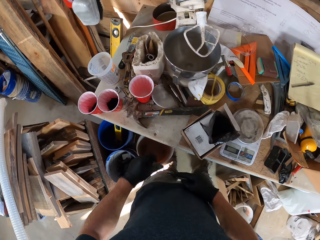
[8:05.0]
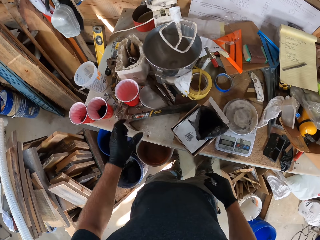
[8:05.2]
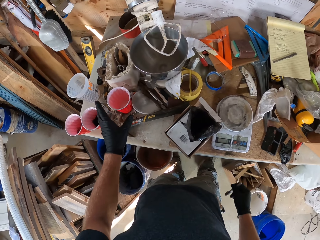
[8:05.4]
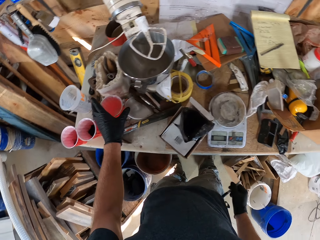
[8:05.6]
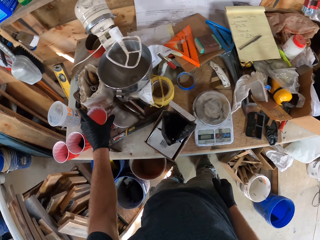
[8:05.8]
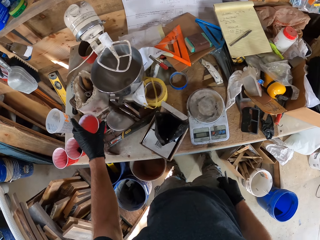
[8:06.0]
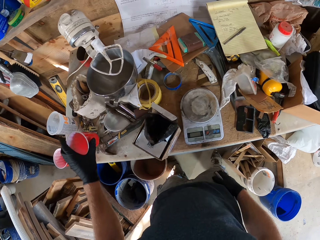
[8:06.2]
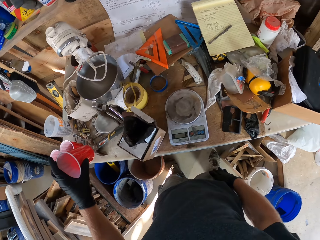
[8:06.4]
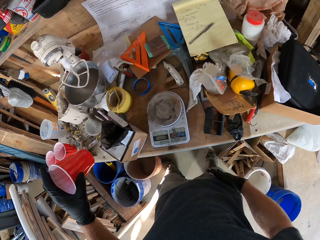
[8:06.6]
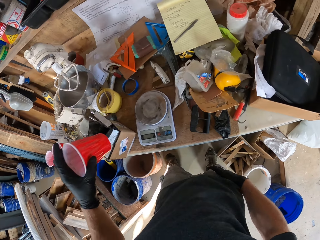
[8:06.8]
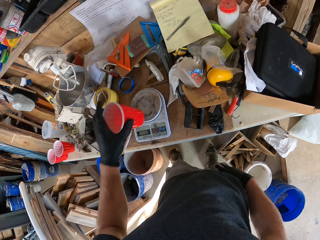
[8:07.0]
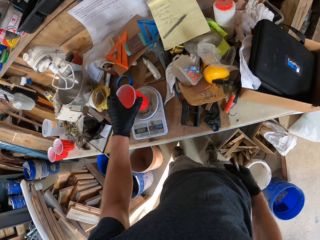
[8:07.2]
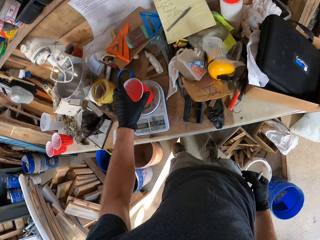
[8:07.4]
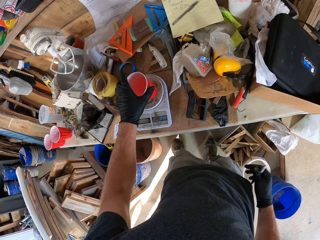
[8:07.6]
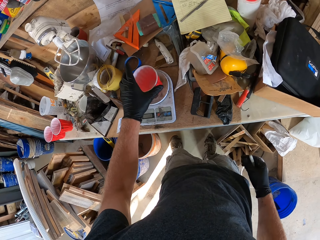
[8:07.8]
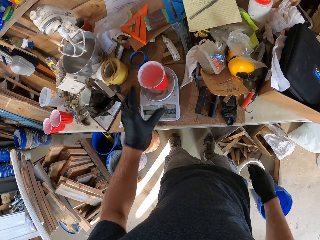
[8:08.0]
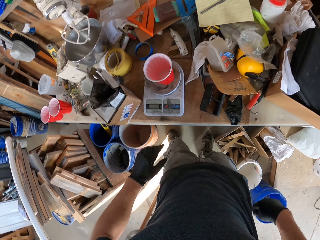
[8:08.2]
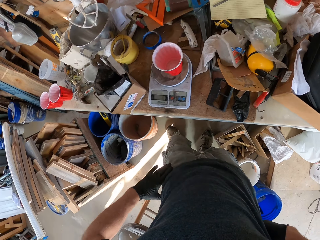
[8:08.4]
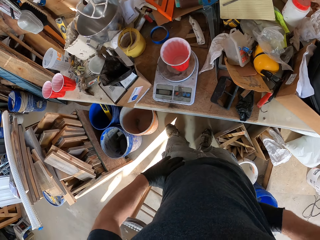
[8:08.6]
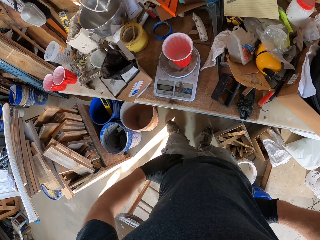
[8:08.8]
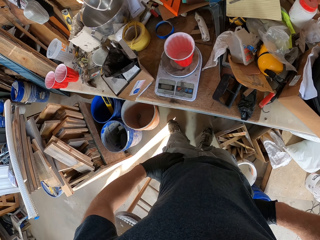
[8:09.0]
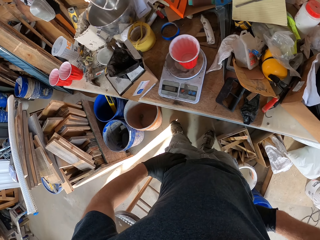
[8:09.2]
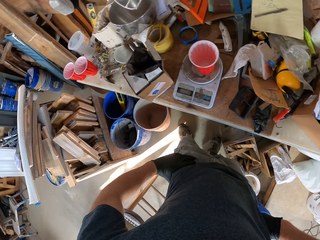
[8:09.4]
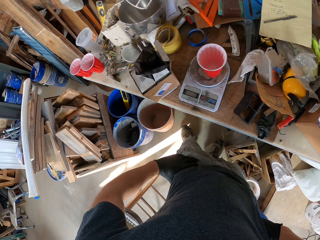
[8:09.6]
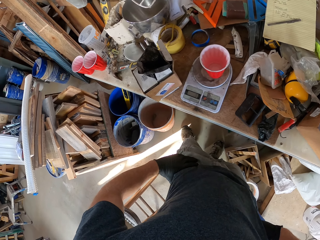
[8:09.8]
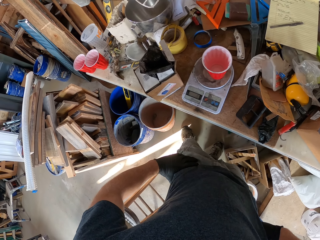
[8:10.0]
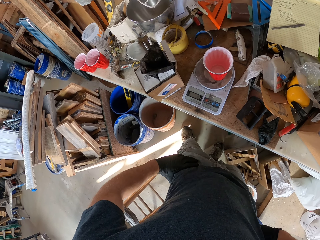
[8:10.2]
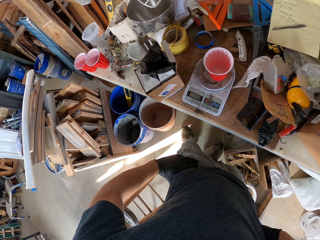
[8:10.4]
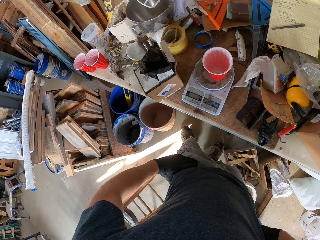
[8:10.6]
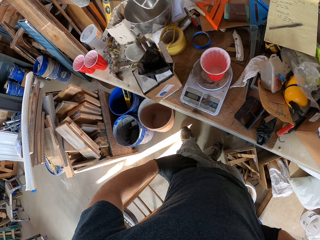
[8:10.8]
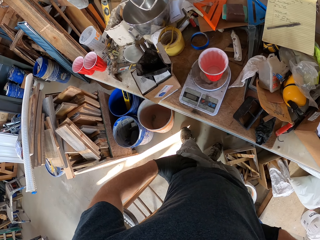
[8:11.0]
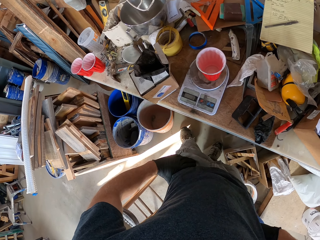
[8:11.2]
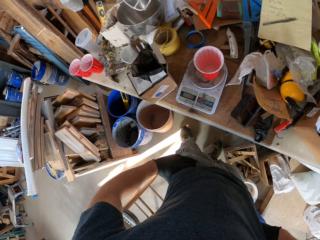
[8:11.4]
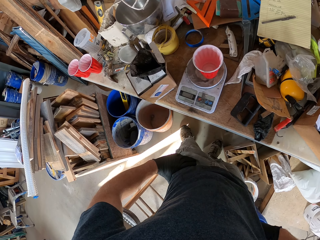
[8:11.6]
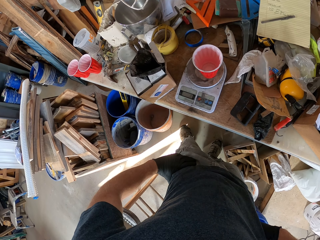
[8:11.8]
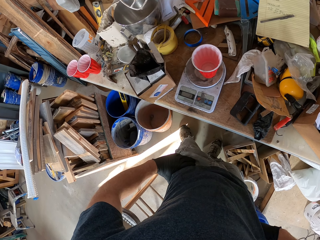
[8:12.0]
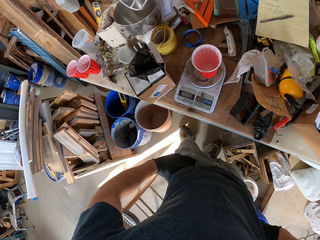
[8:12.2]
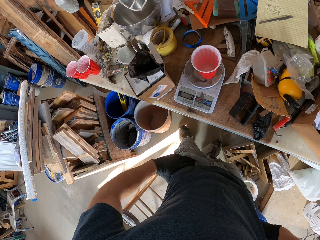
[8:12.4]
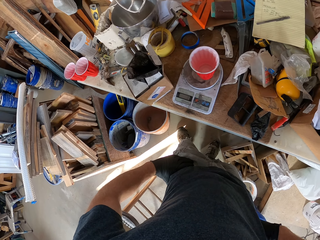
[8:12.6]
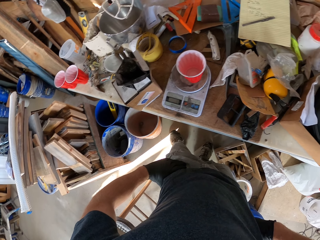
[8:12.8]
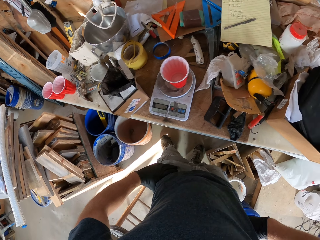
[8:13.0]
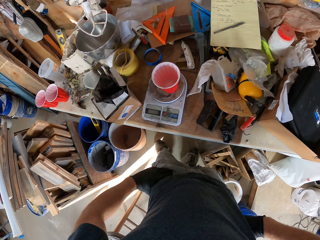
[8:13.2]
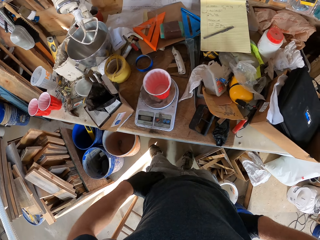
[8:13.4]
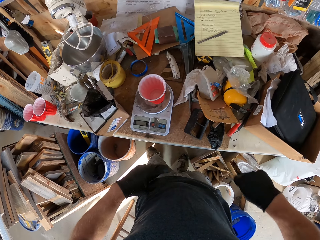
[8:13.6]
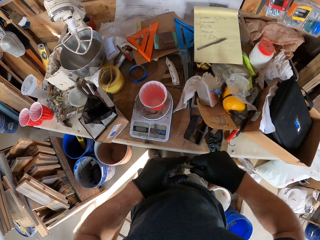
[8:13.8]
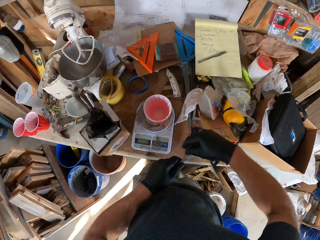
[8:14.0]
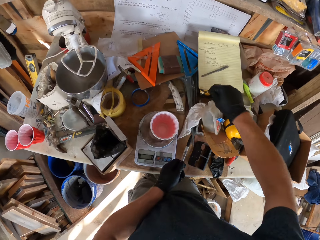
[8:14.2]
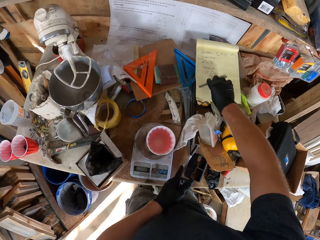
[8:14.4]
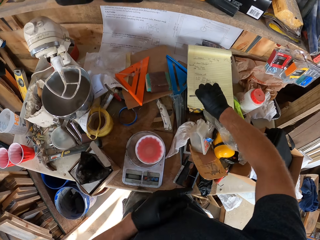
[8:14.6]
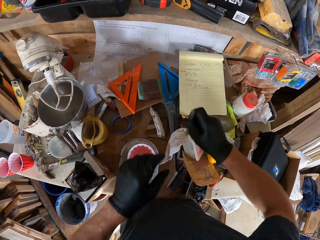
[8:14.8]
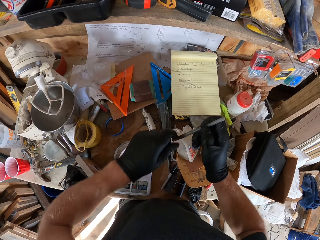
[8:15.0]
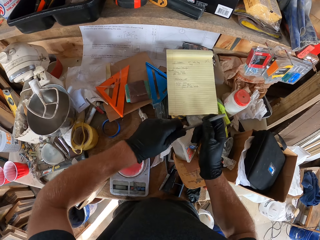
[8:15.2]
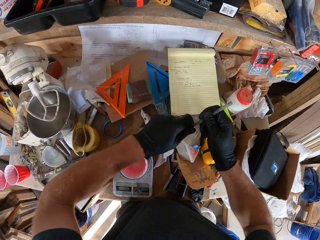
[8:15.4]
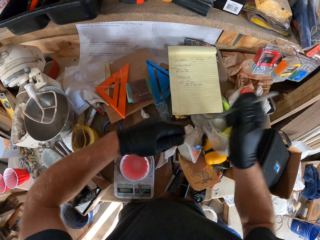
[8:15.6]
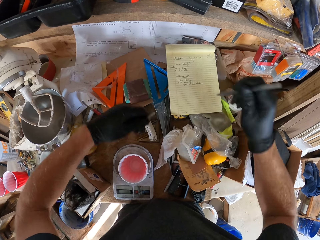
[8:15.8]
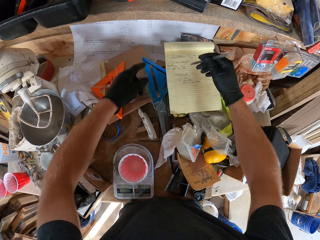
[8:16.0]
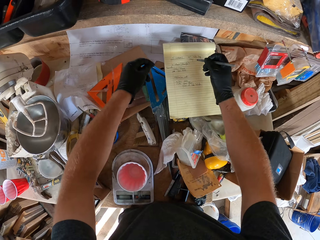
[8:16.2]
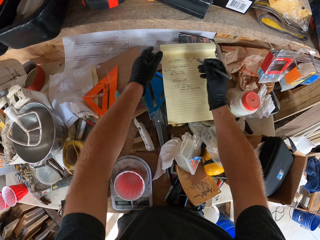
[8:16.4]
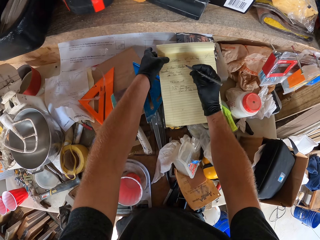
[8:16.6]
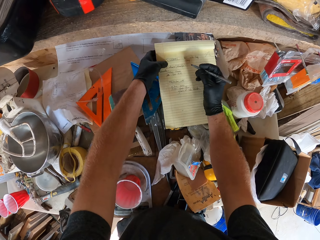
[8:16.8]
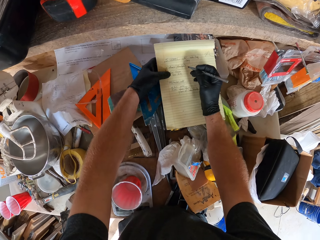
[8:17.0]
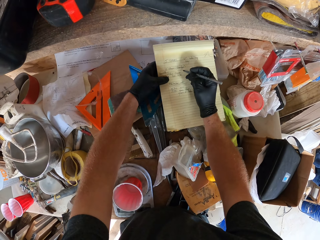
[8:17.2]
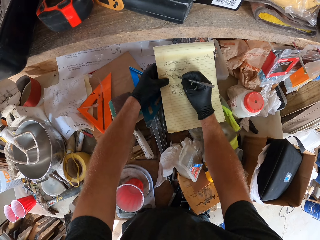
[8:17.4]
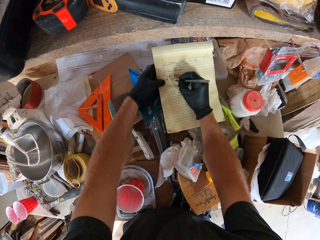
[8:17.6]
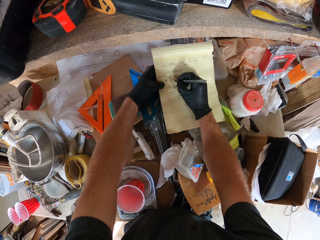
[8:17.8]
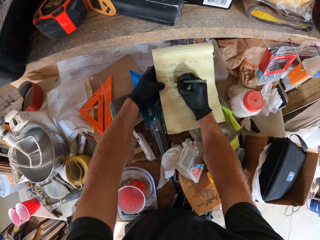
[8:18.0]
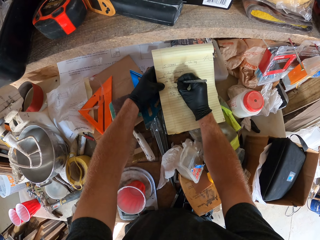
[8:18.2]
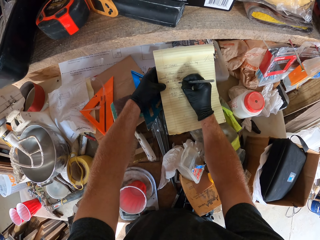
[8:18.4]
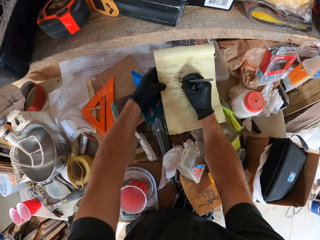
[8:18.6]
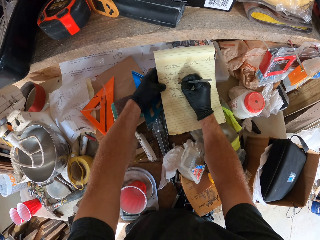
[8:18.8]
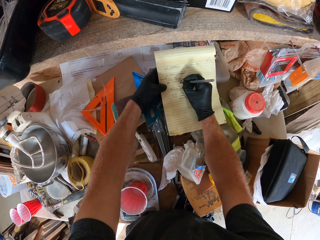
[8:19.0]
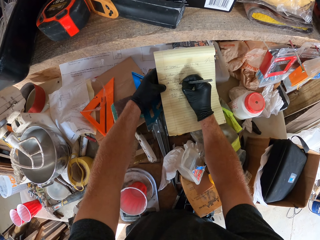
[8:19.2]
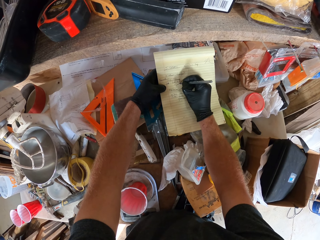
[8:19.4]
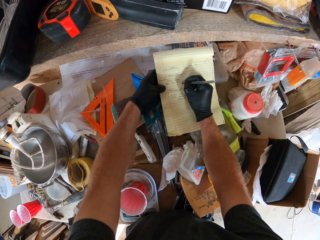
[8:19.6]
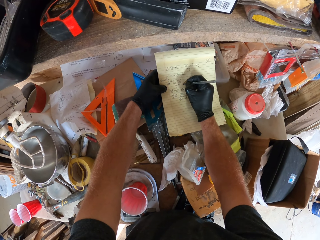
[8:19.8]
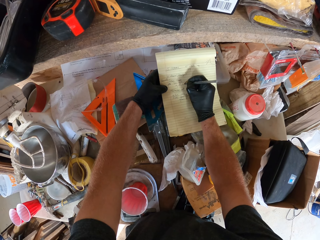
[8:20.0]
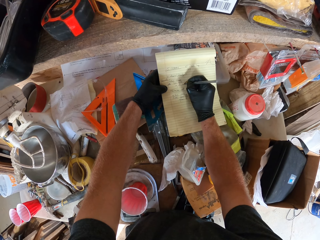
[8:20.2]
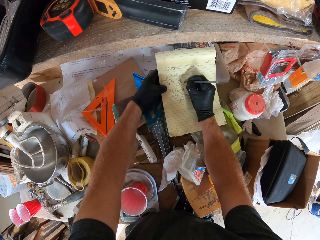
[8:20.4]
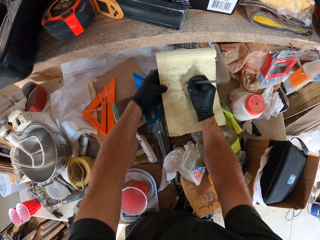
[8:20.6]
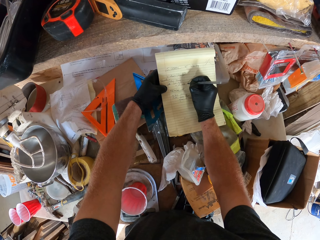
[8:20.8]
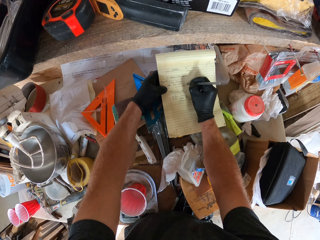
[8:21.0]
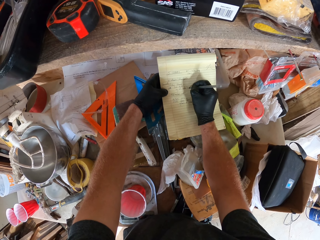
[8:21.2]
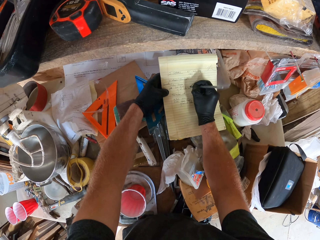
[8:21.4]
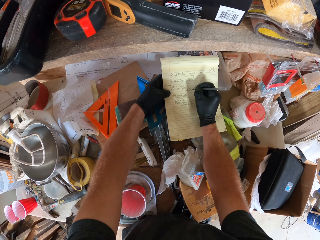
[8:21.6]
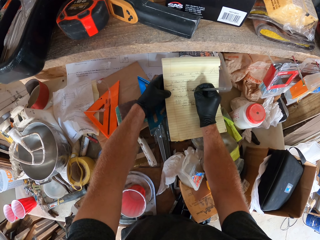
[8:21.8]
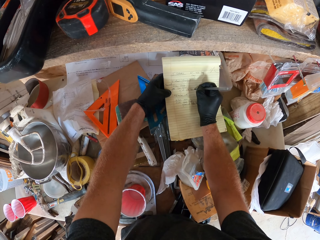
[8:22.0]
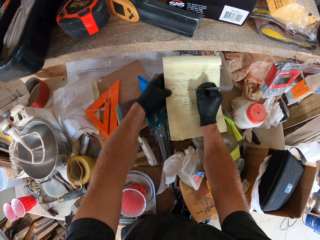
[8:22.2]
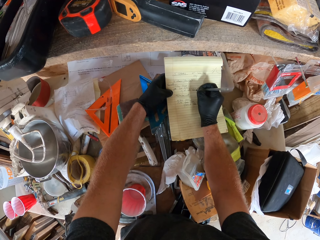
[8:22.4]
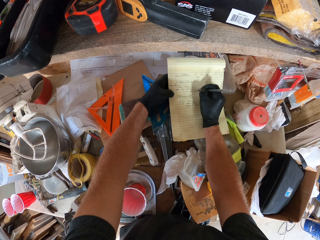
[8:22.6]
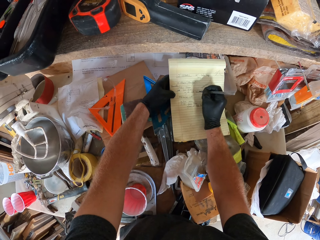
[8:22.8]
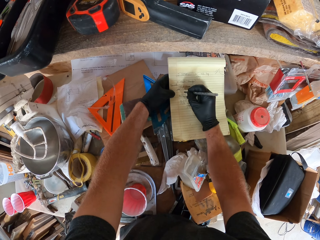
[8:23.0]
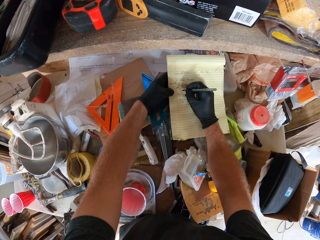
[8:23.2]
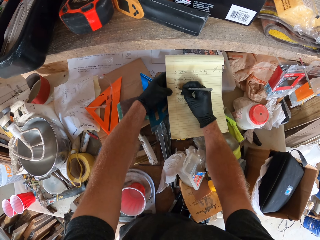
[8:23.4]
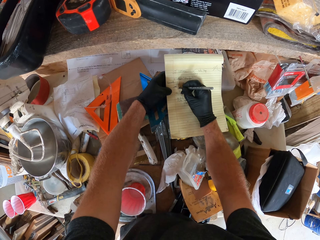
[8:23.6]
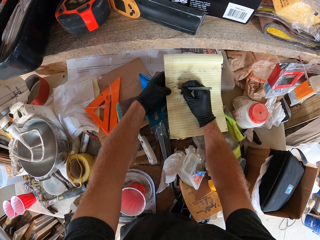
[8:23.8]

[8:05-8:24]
The camera wearer passes the pen to the right hand. They pick up the plastic container. They rub the pen on the trouser. They put the pen on the weighing scale. They put the plastic container on the weigh balance. They put the hands on the waist. They shake the leg. They look around. They pass the pen to the left hand. They put the pen on the table. They pick up the pen. They open the pen lid. They touch the book. They write on the book using the pen.

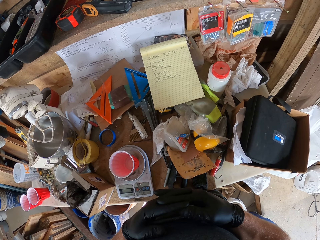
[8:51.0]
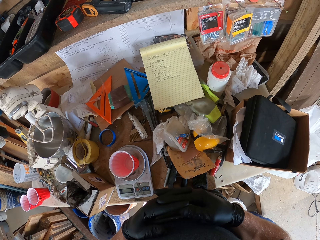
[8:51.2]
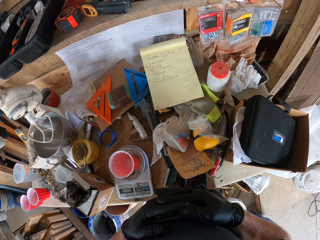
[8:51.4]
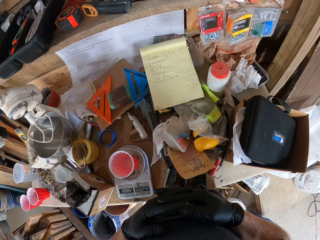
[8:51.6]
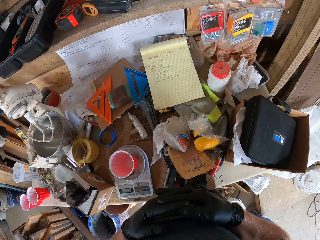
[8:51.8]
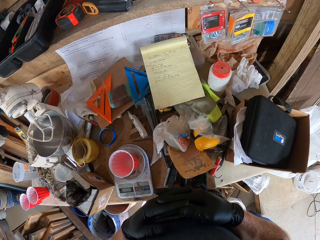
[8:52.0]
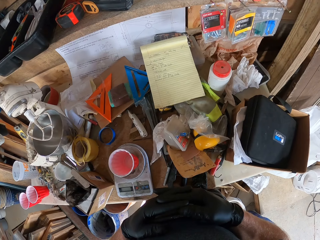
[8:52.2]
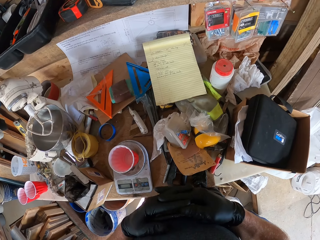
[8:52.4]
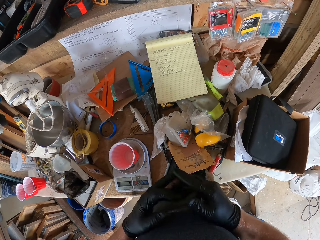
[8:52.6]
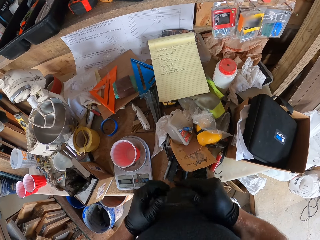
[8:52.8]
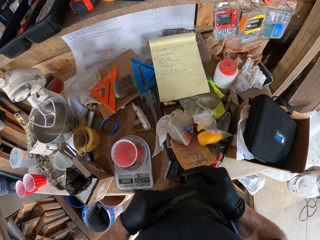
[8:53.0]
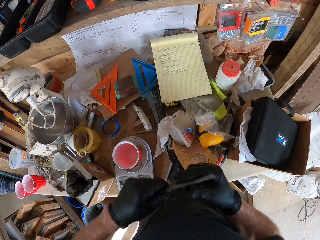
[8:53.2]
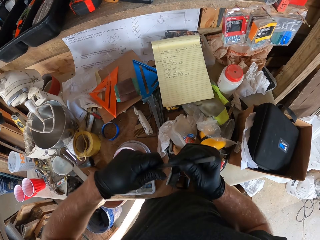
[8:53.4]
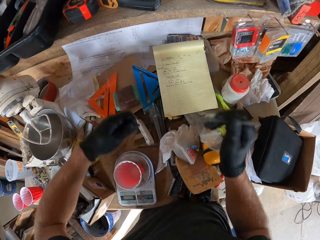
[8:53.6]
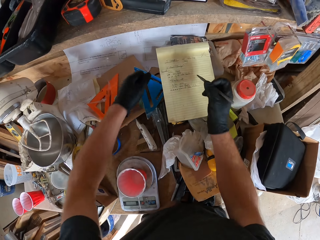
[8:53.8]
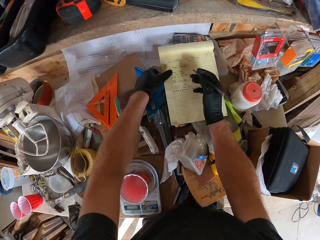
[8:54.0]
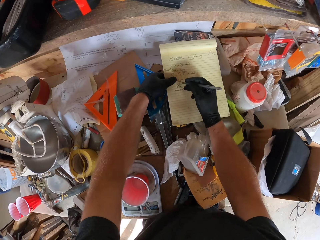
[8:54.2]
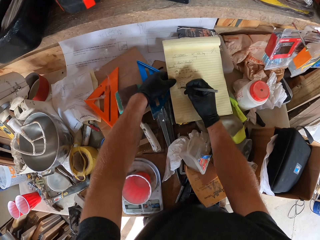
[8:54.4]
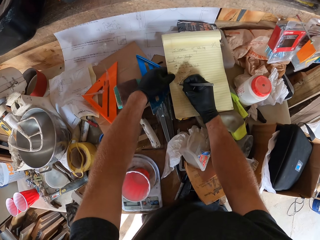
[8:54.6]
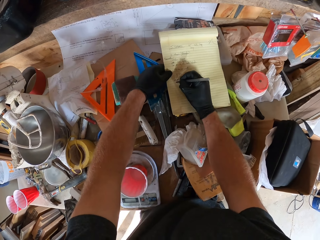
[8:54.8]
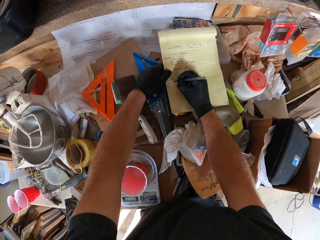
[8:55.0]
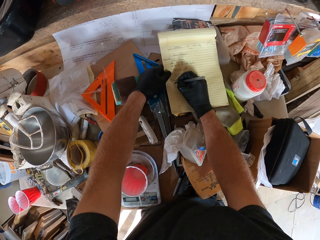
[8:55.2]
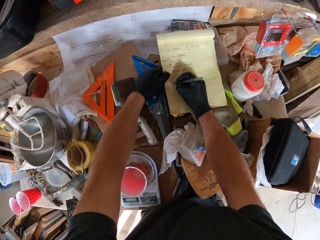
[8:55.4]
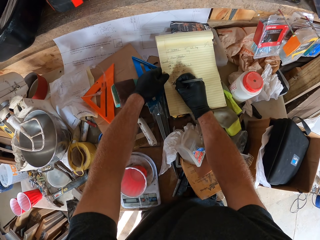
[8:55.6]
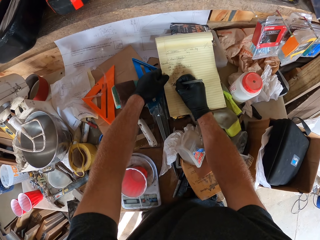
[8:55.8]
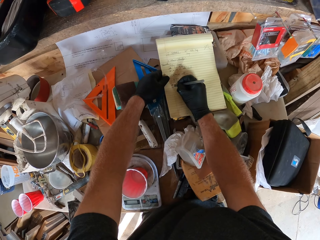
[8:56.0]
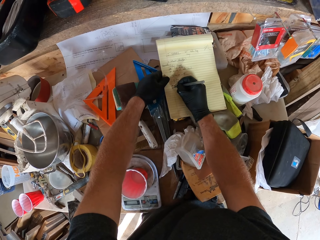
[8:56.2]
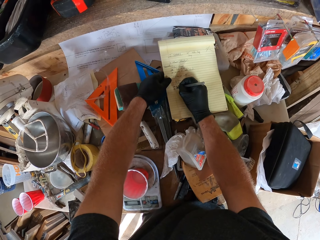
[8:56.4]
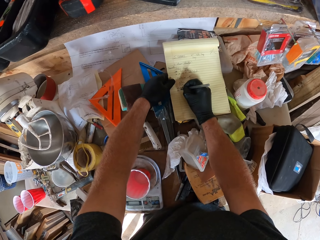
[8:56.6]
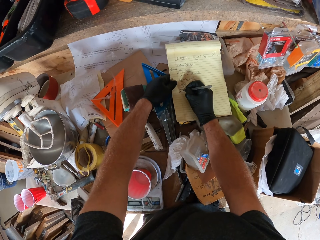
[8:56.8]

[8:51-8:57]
The camera wearer opens the pen lid. They touch the book. They write on the book using a pen.
